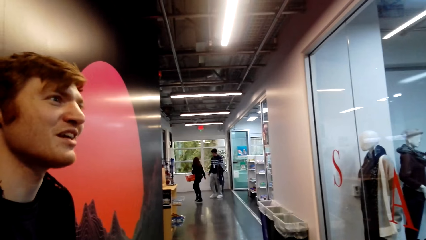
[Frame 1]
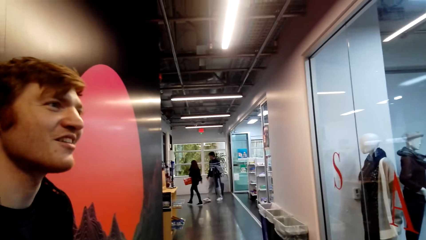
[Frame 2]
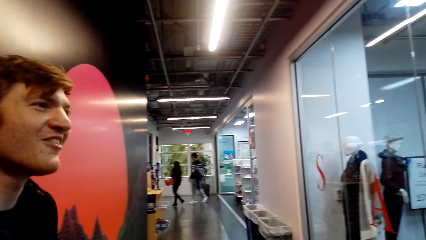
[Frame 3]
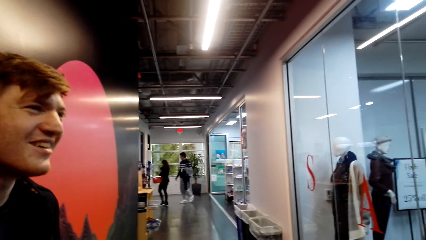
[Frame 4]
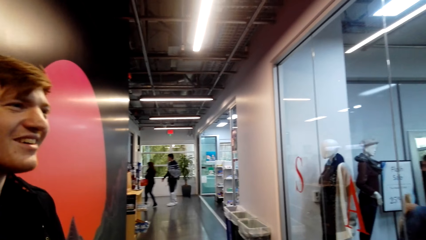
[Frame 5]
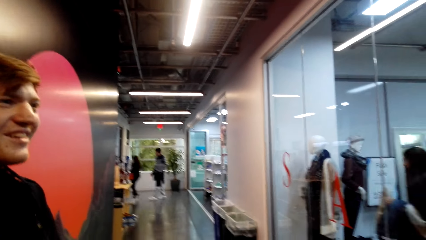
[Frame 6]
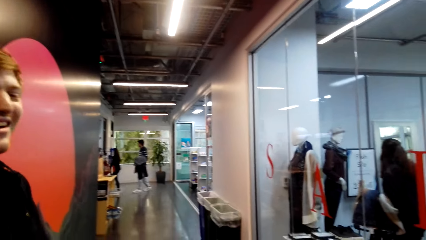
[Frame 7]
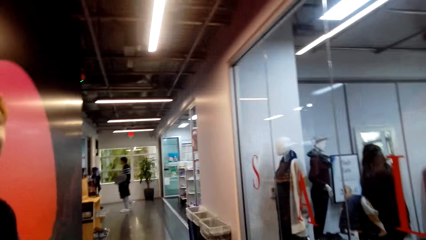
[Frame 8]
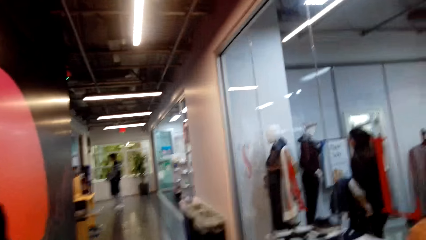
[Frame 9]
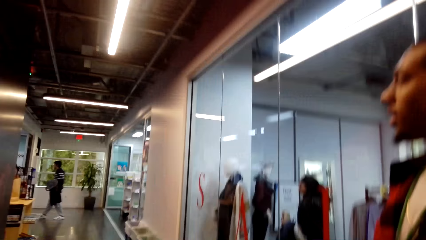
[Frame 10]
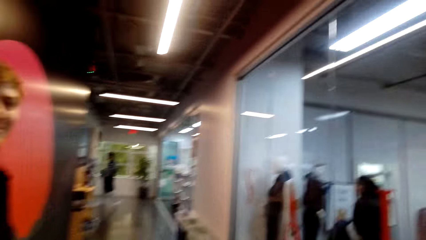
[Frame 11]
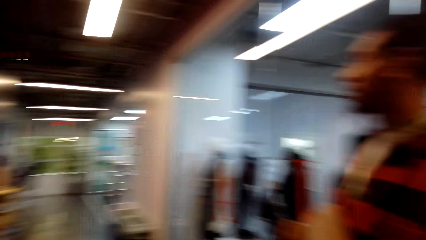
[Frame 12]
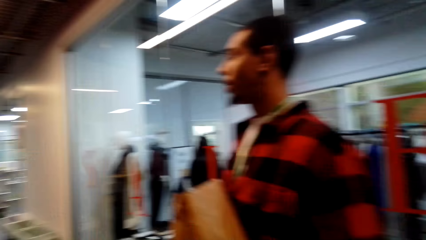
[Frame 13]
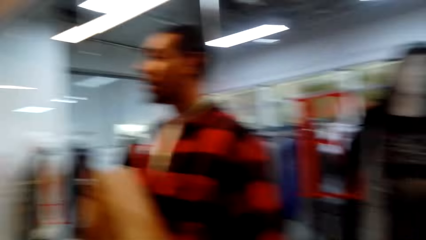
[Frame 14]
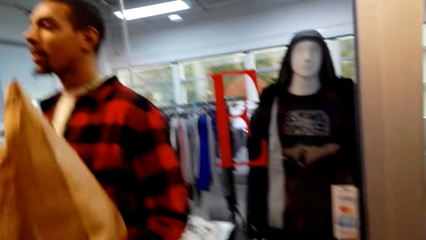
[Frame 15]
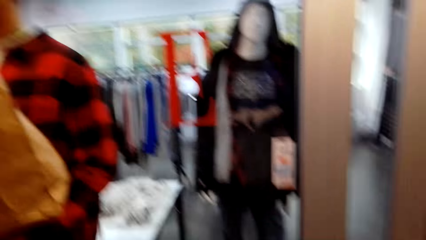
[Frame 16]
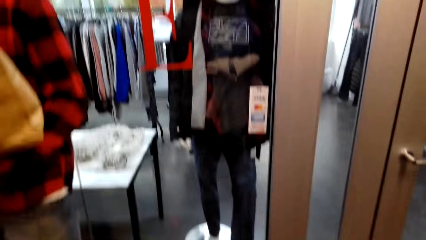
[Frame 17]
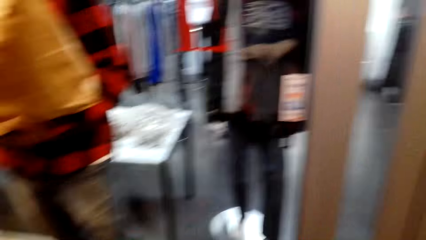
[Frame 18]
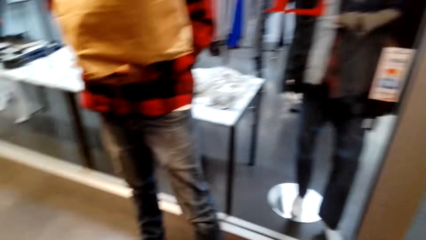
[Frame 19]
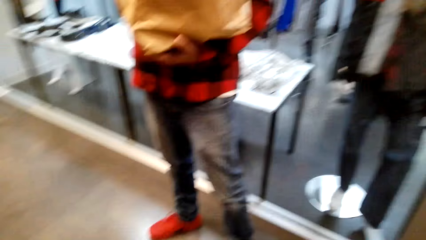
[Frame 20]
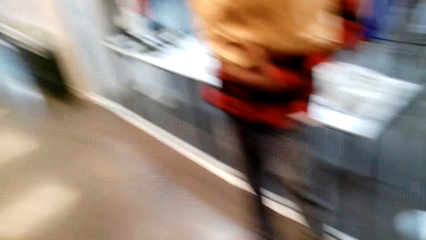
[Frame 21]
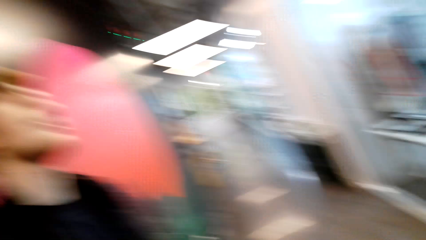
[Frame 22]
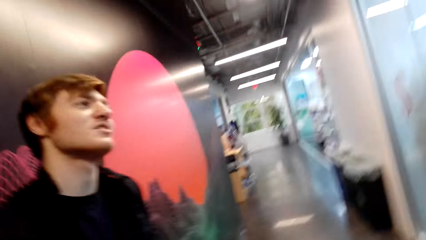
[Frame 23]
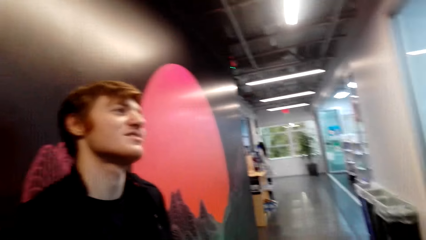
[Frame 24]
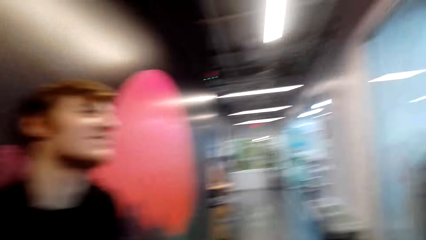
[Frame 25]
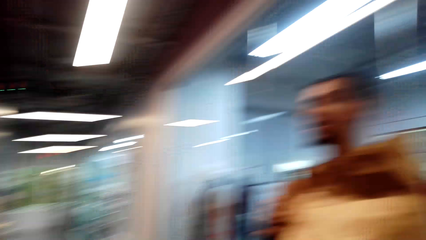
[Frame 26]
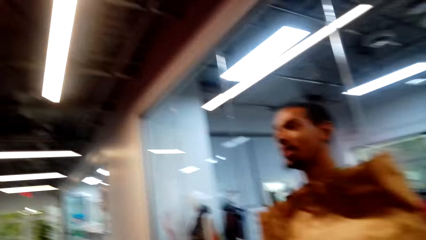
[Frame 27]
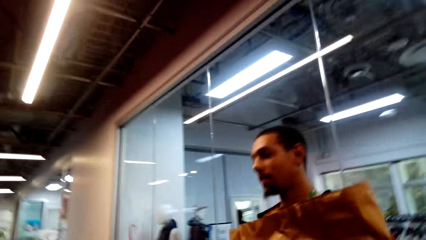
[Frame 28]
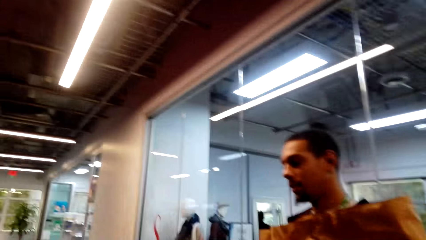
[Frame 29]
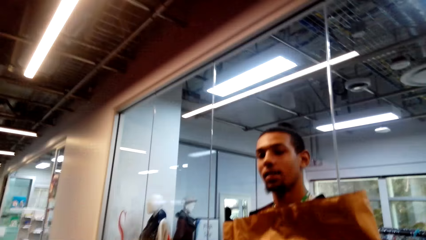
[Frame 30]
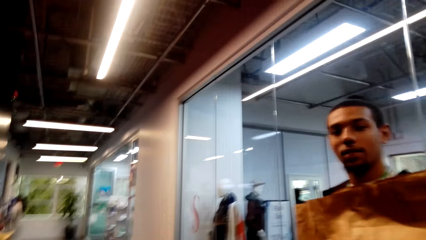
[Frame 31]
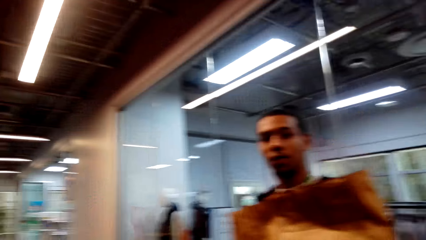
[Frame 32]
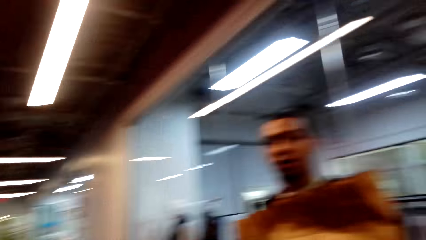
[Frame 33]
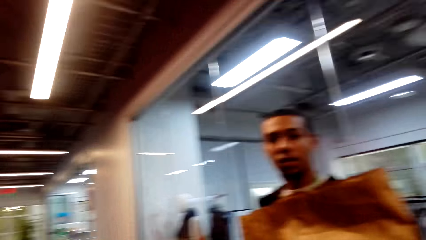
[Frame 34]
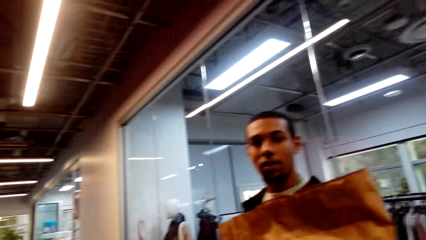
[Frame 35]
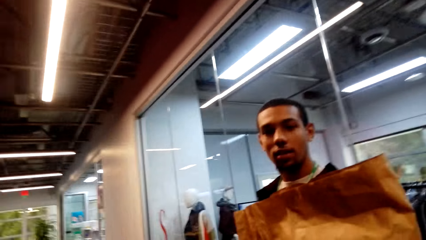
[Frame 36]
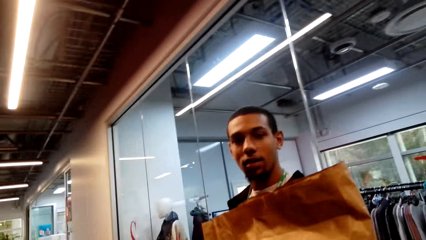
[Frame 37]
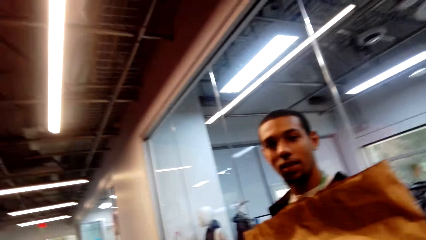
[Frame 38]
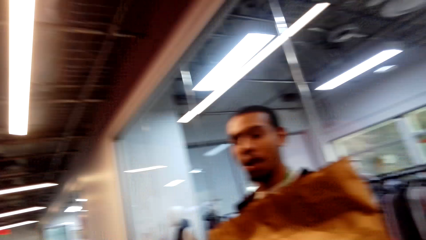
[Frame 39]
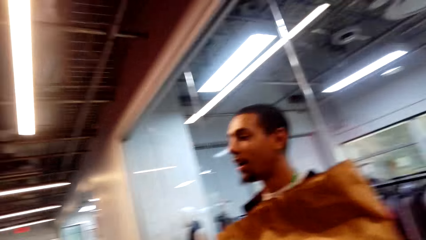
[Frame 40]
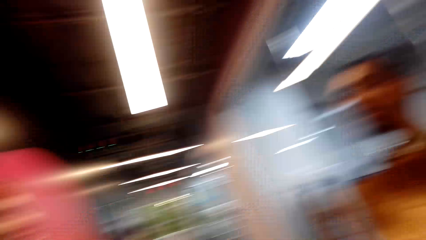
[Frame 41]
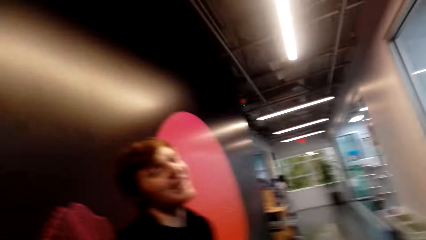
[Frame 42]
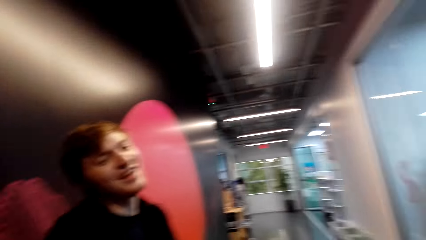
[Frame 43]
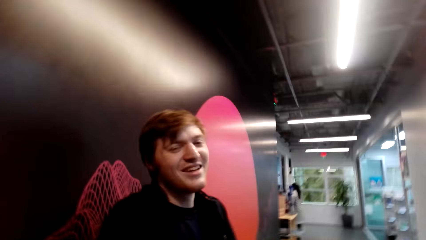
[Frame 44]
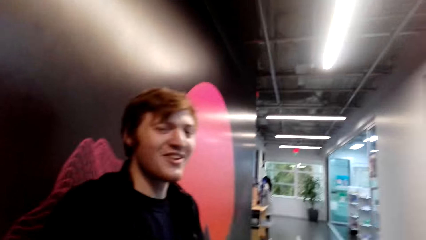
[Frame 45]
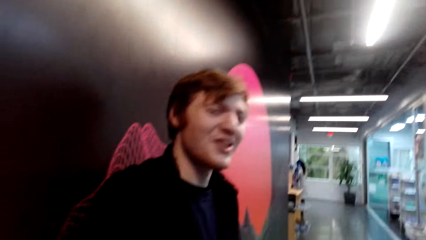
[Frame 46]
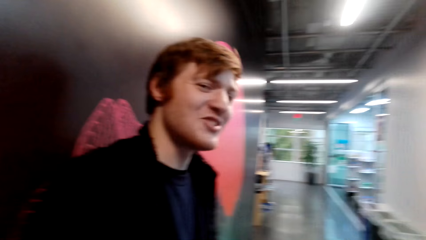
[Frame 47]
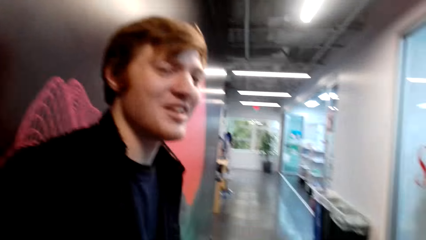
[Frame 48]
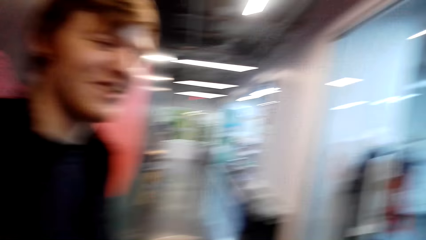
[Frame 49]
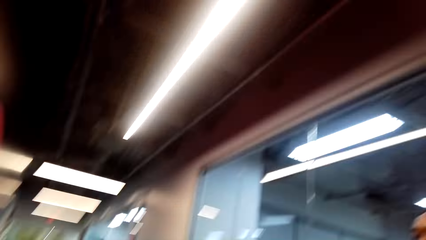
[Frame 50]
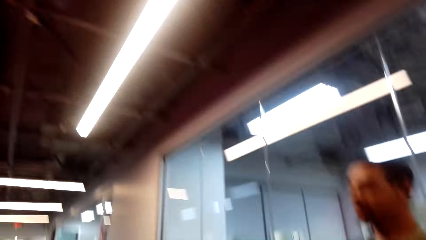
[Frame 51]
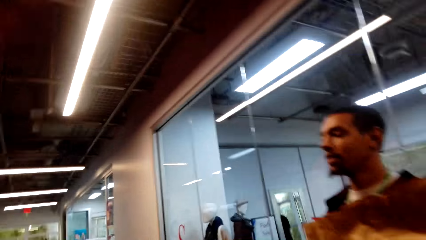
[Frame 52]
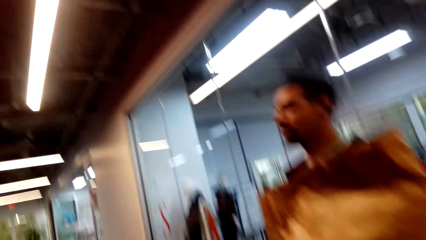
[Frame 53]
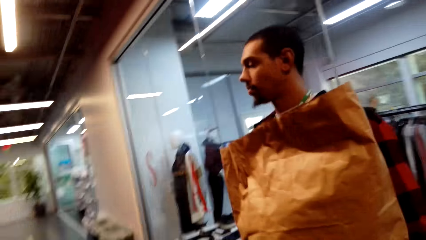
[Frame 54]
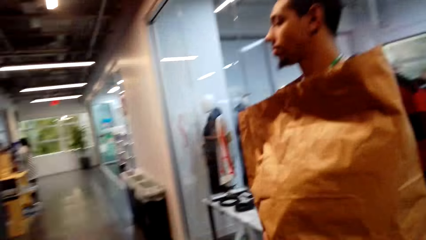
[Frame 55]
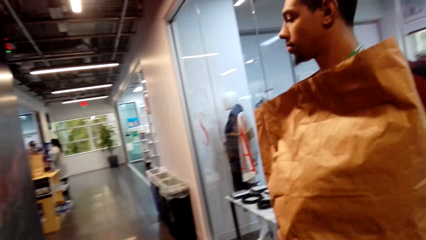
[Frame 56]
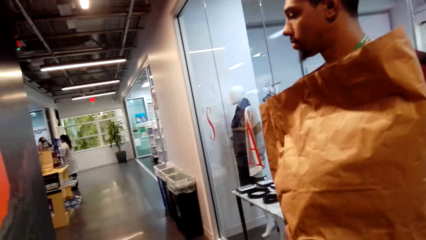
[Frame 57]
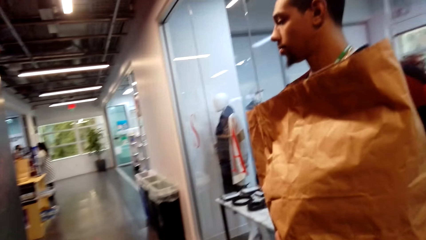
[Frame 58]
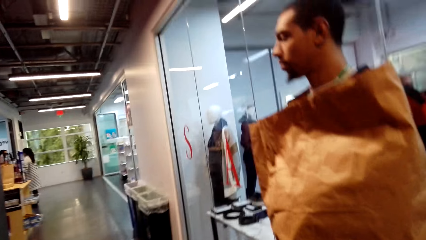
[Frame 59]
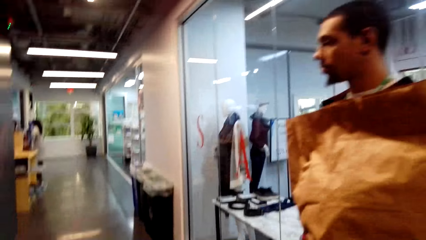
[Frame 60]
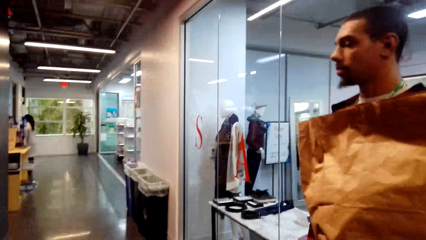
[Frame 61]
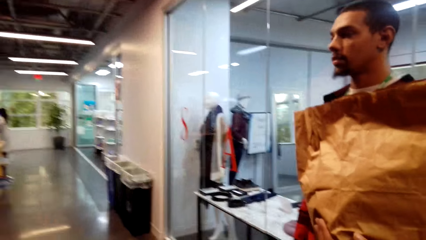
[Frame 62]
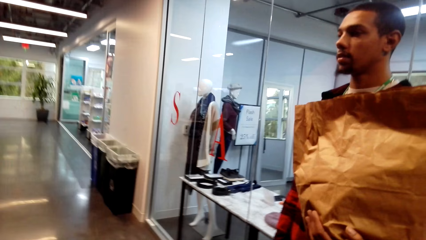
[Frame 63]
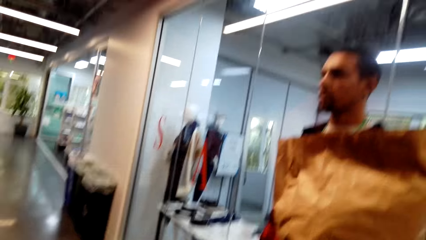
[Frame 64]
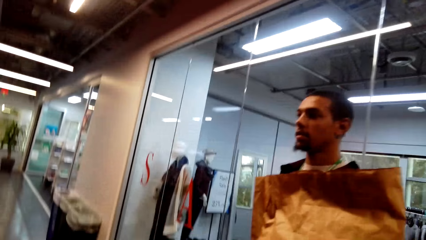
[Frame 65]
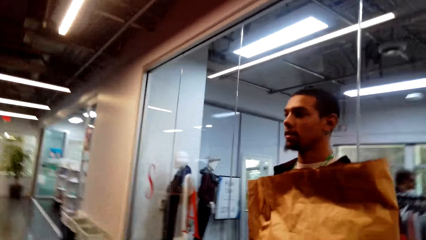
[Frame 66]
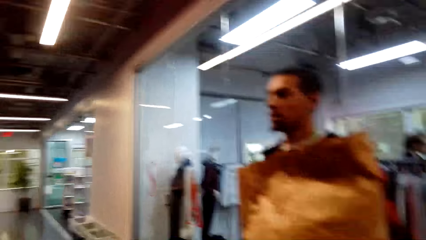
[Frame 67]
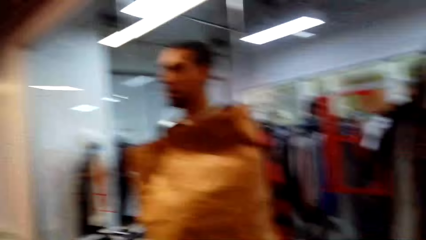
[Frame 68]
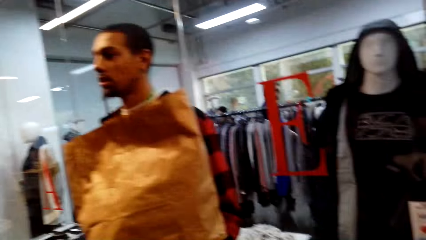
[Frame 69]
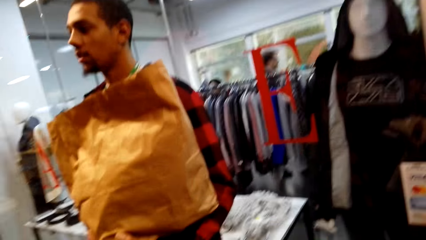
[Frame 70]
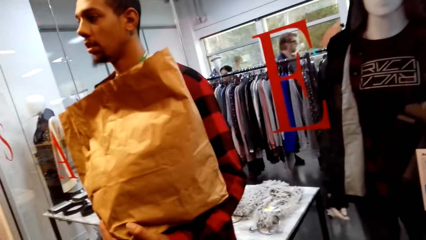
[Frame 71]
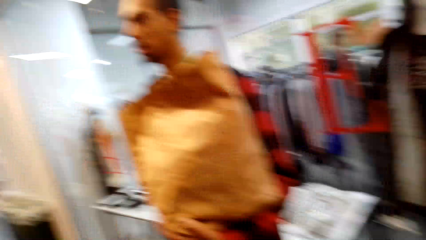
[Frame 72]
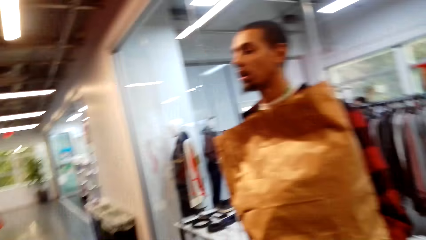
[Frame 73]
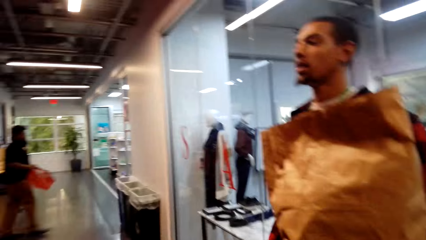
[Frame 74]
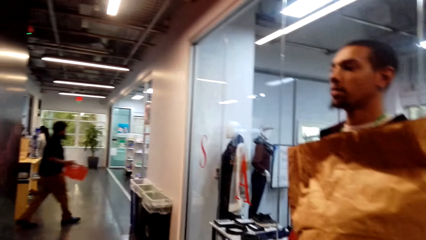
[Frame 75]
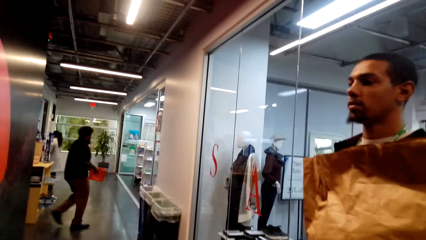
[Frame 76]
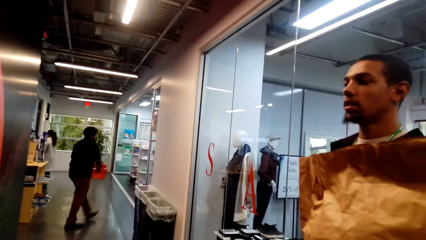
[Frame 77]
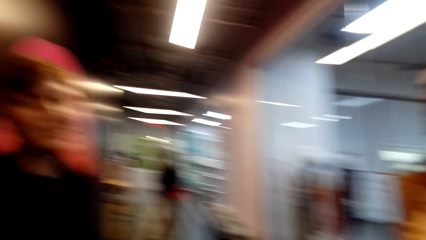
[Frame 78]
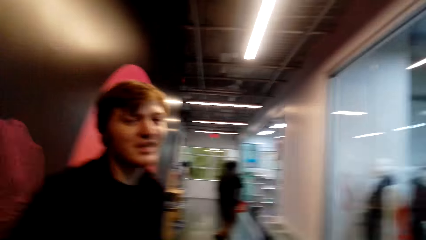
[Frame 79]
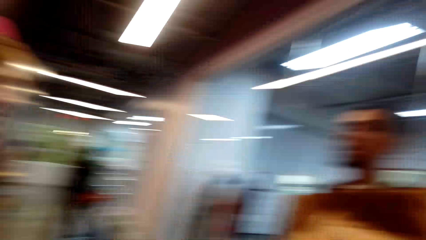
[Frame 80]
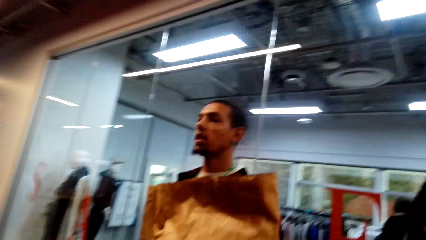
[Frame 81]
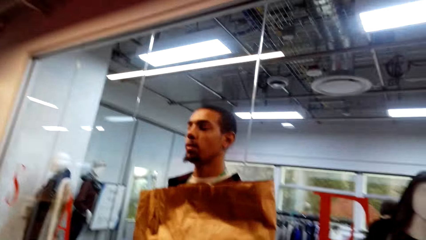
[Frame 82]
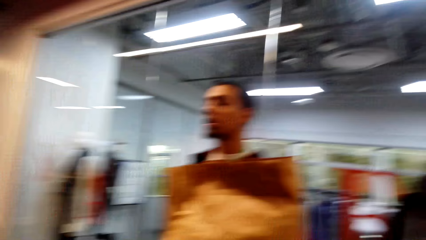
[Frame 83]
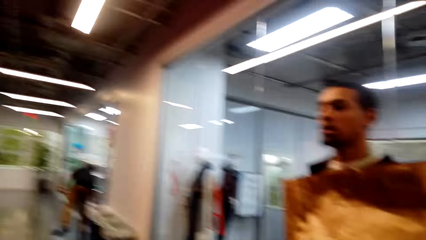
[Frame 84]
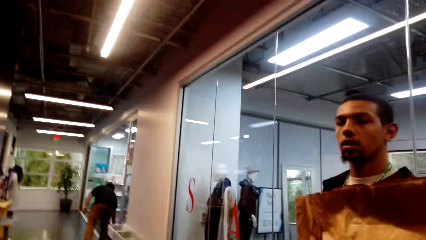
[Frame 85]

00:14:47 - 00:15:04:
The camera wearer looks around the mall. A man converses with another man. The camera wearer stares at a person. They look around the mall.
